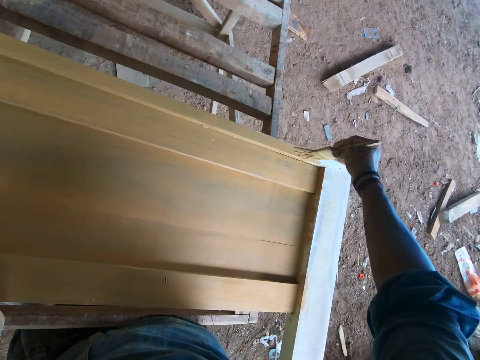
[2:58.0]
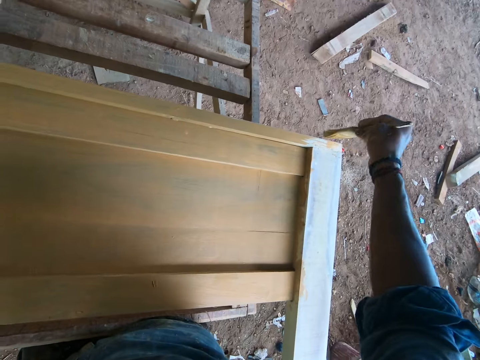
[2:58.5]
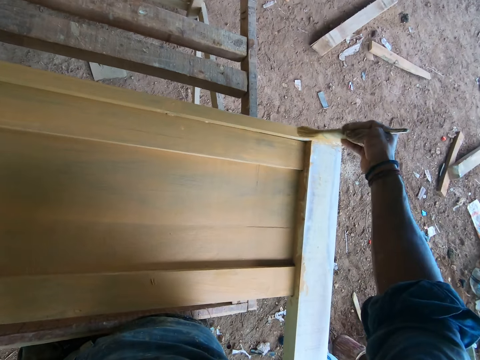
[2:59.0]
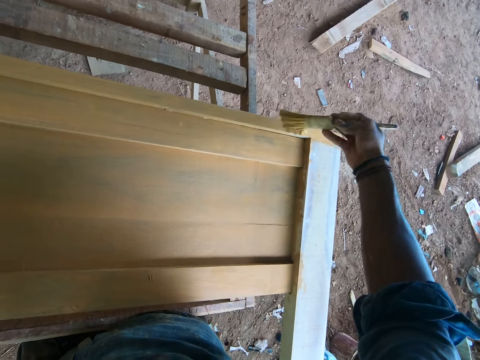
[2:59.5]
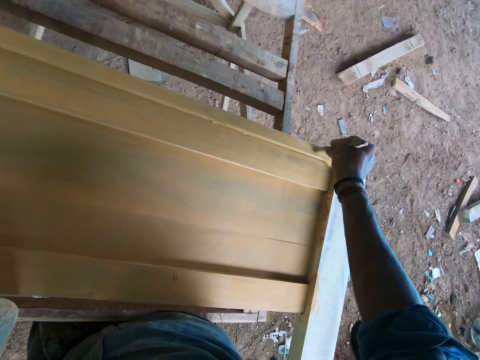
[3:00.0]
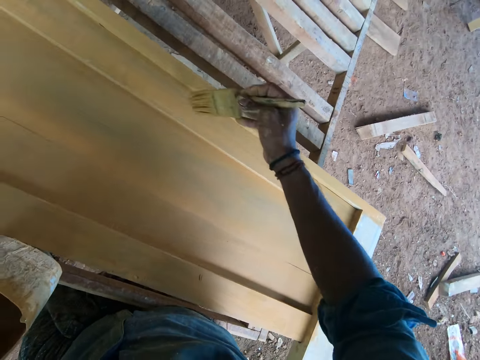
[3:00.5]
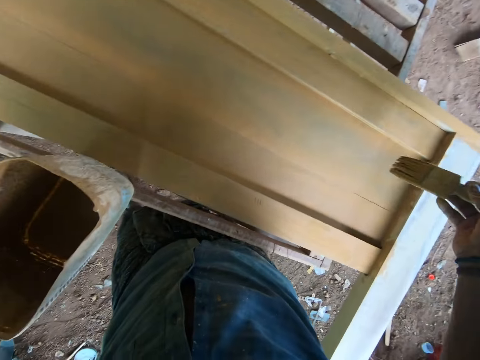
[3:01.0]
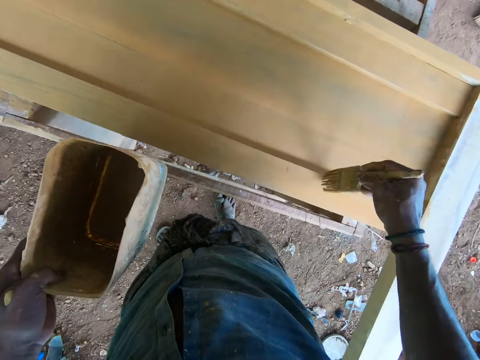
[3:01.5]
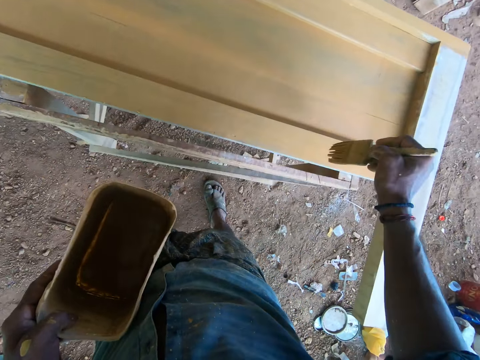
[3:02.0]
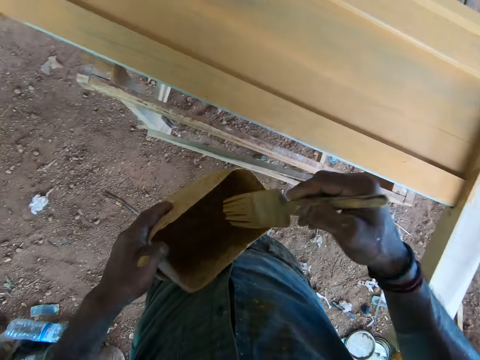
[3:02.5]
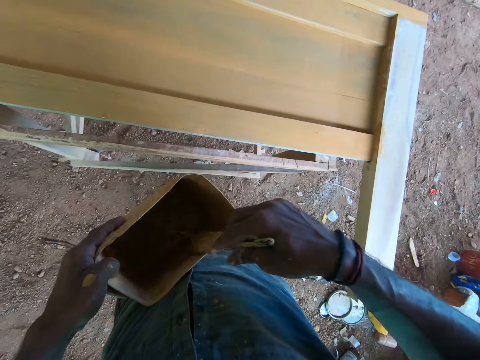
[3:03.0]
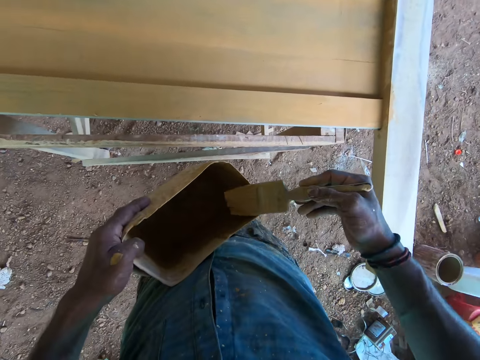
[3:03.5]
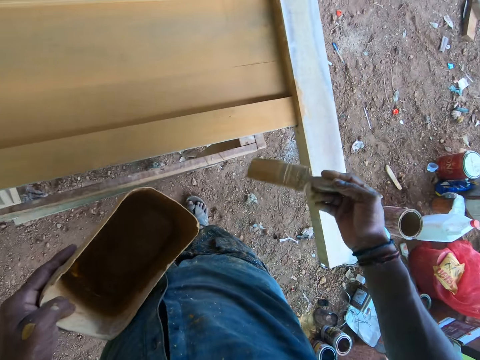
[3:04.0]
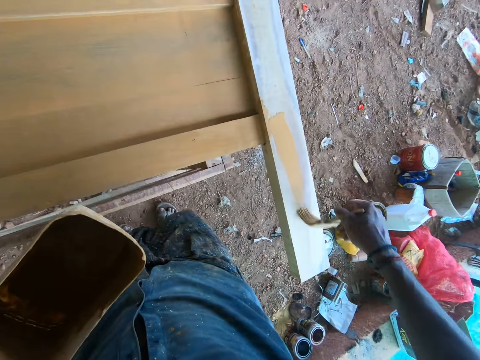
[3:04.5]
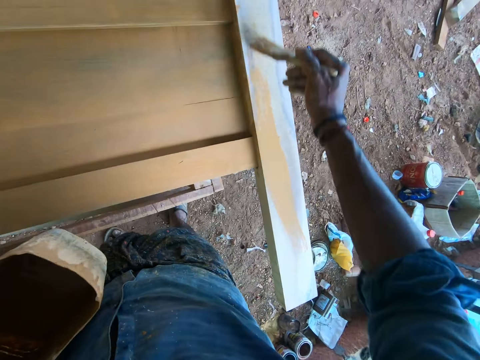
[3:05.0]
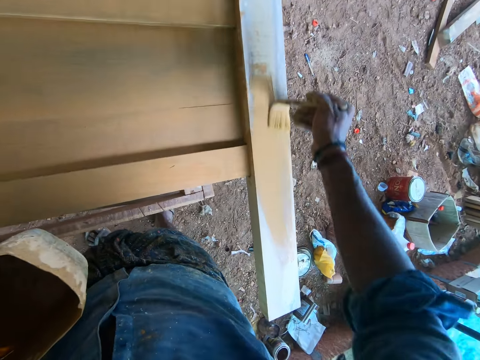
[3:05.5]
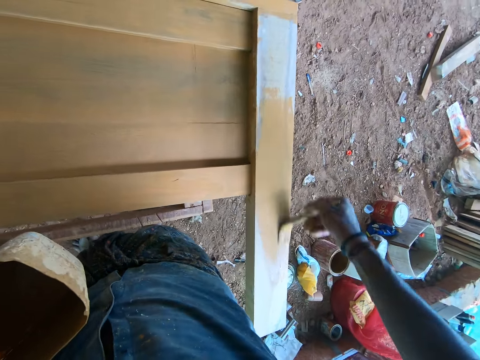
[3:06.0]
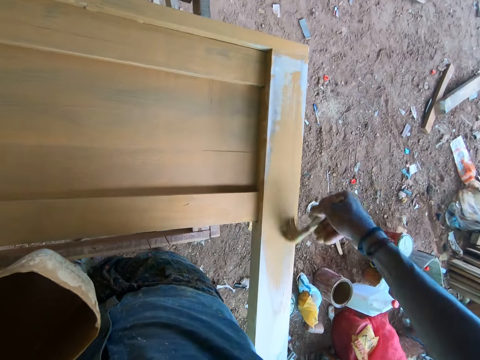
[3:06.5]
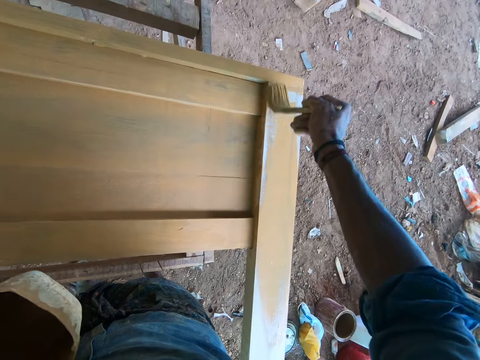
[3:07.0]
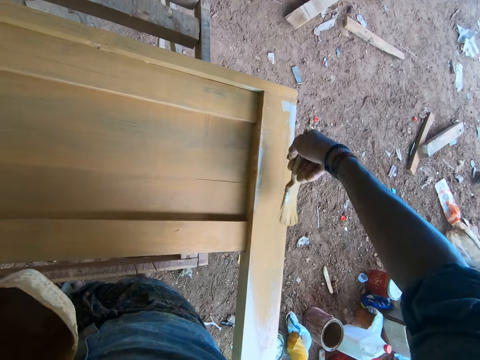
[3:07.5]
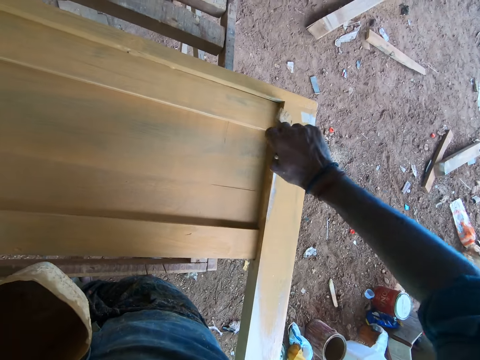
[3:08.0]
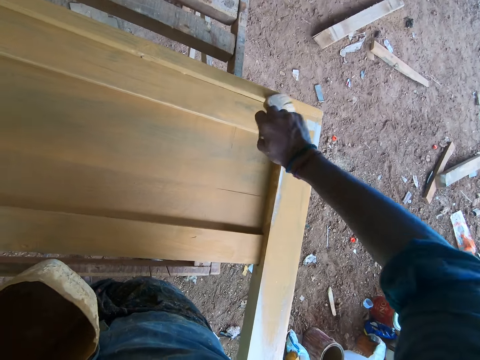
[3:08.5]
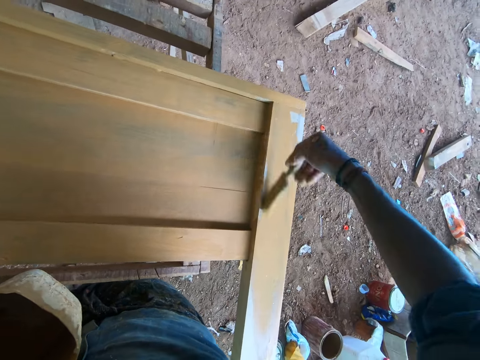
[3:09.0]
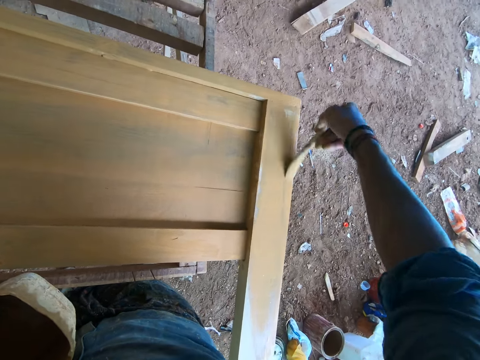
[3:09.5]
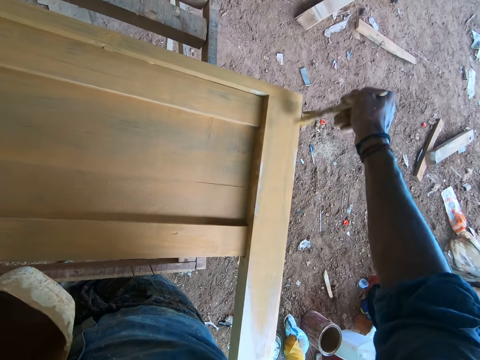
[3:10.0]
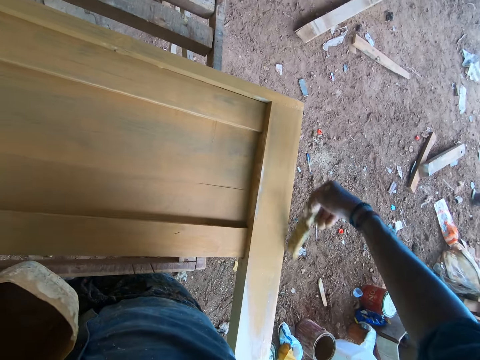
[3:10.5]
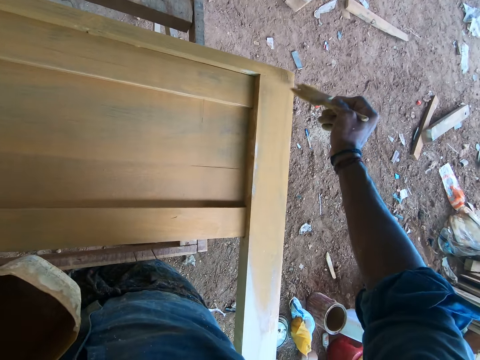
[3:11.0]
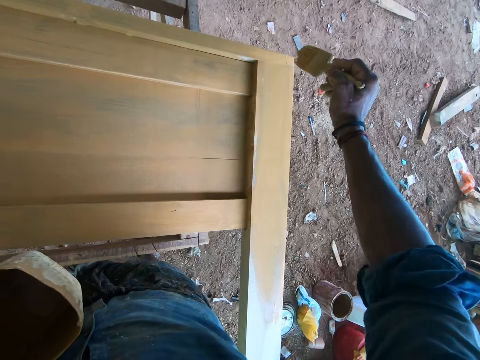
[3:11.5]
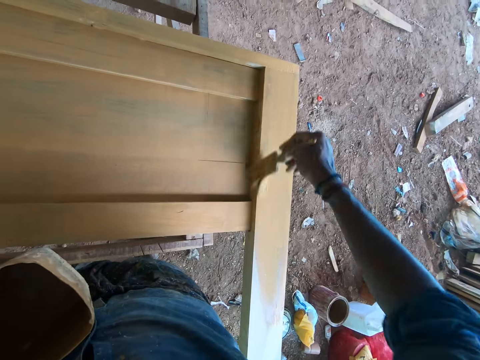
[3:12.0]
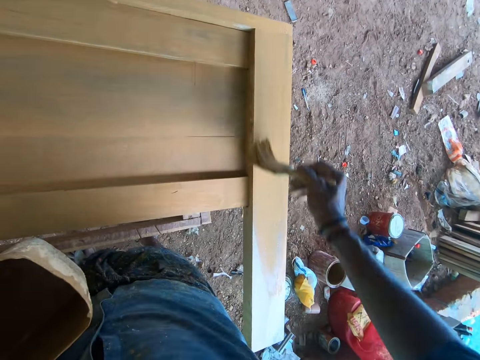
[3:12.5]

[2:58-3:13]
The camera wearer dips the paint brush in the container with paint. They slide the brush on the container. They paint on the wooden structure using the paint brush.

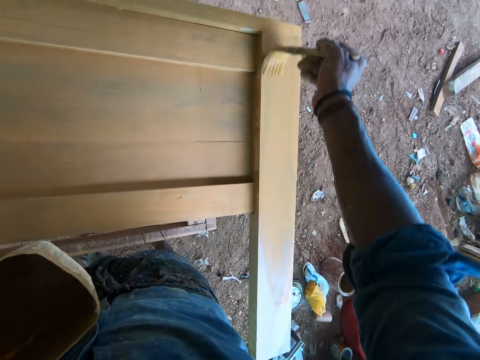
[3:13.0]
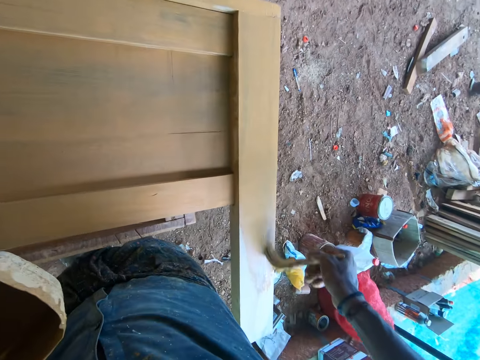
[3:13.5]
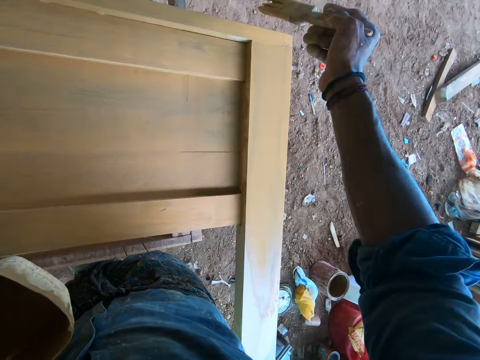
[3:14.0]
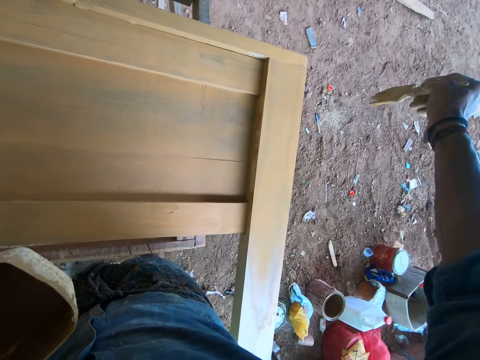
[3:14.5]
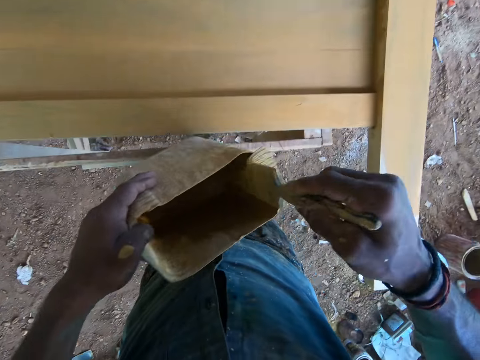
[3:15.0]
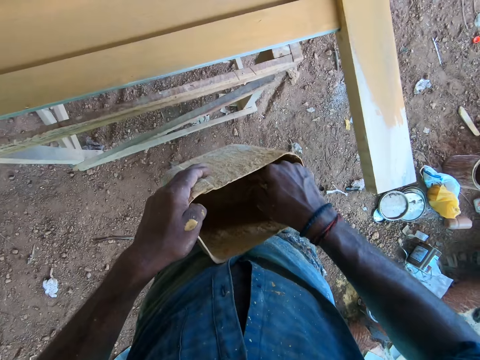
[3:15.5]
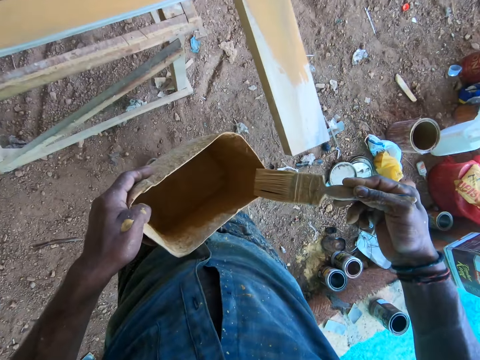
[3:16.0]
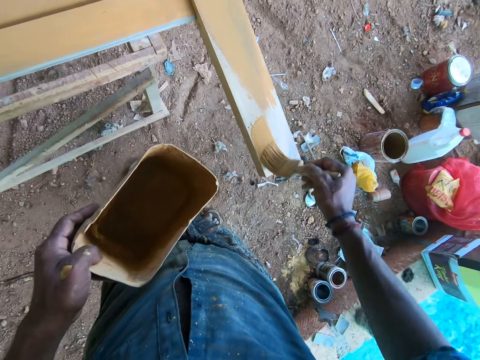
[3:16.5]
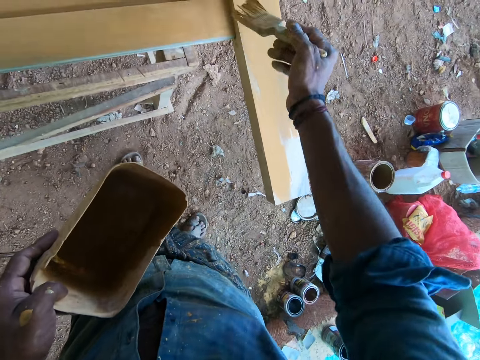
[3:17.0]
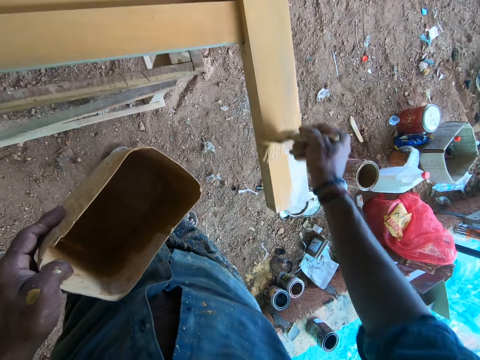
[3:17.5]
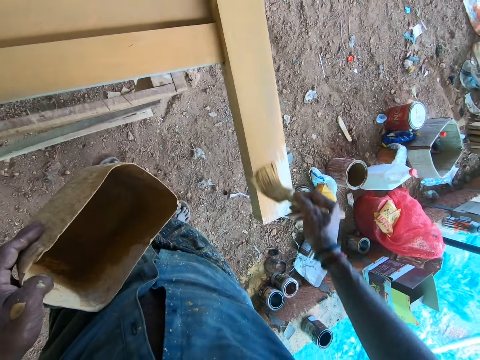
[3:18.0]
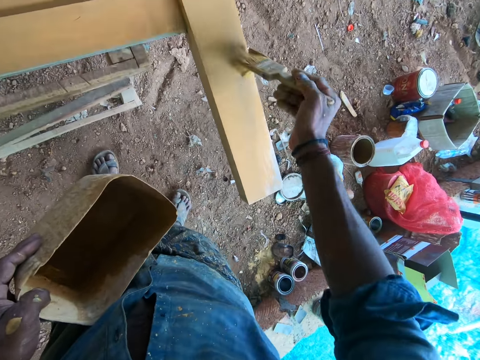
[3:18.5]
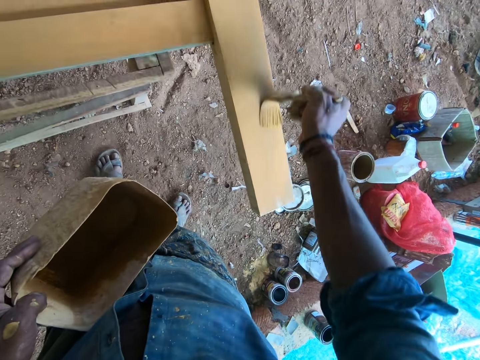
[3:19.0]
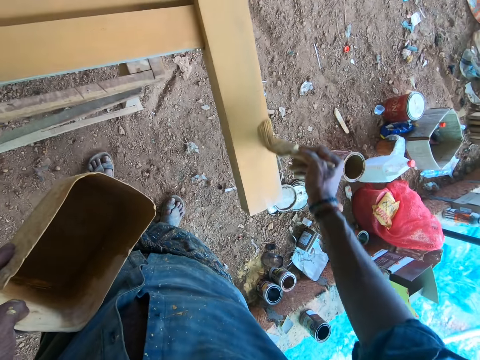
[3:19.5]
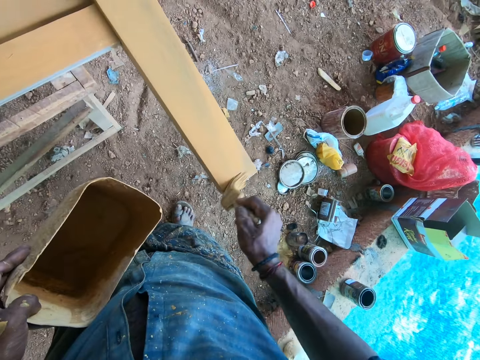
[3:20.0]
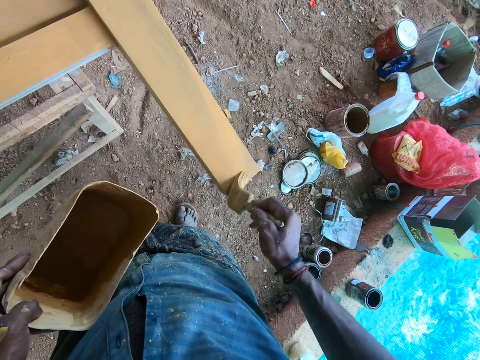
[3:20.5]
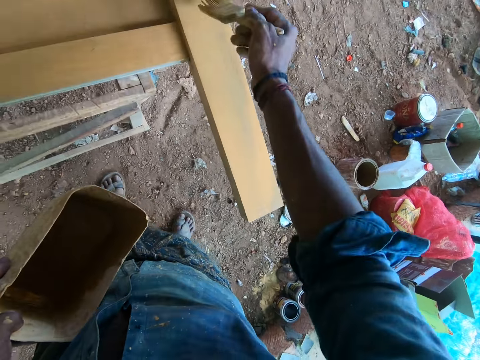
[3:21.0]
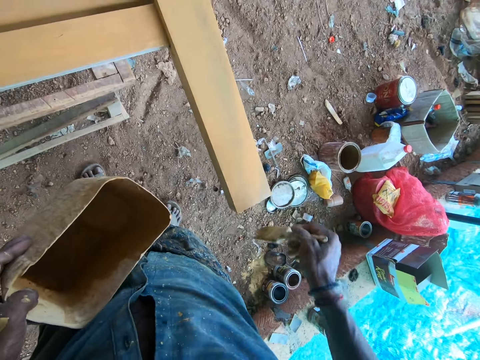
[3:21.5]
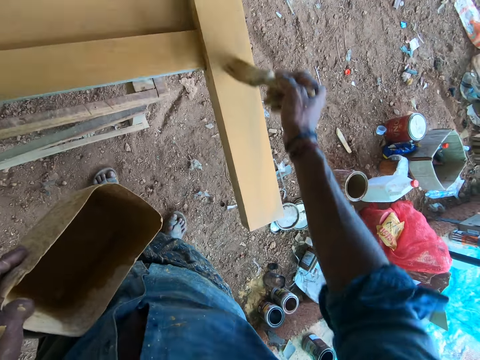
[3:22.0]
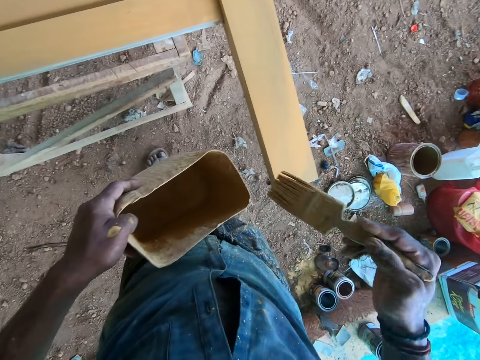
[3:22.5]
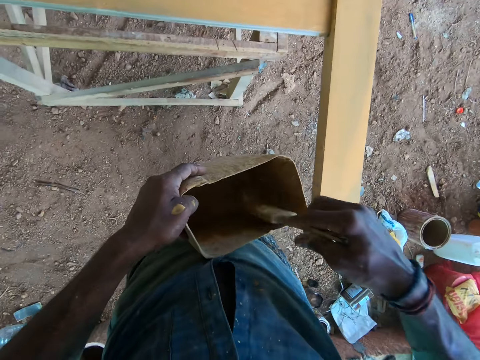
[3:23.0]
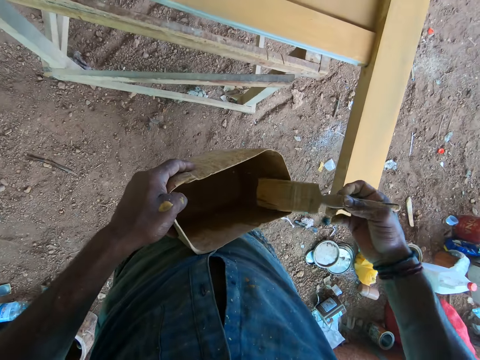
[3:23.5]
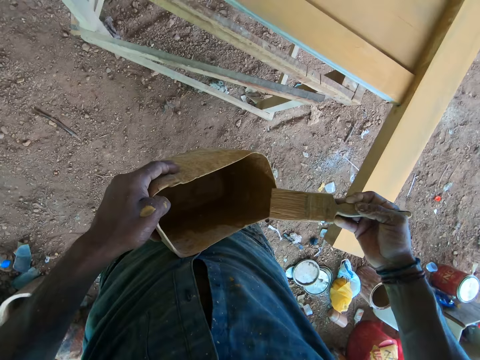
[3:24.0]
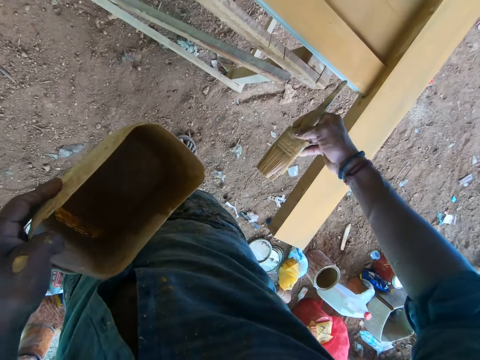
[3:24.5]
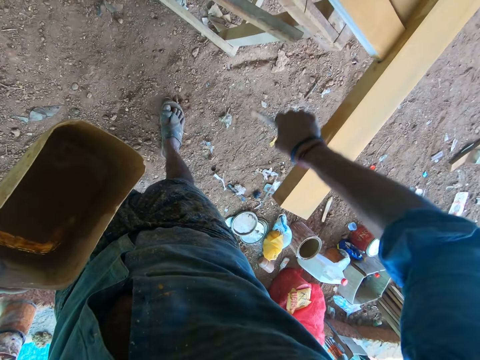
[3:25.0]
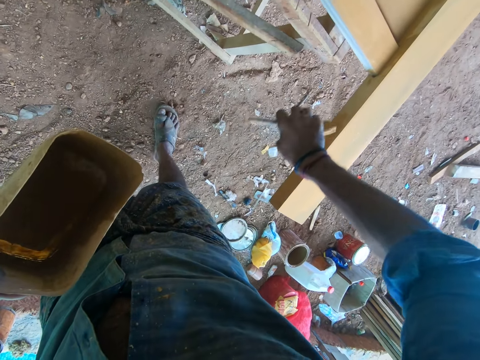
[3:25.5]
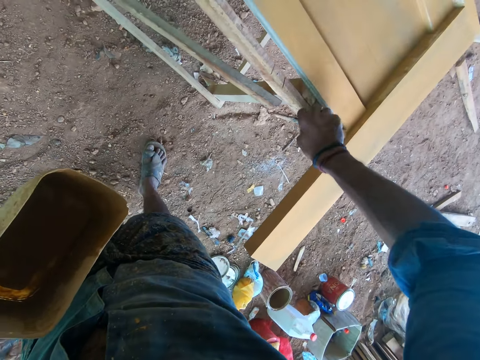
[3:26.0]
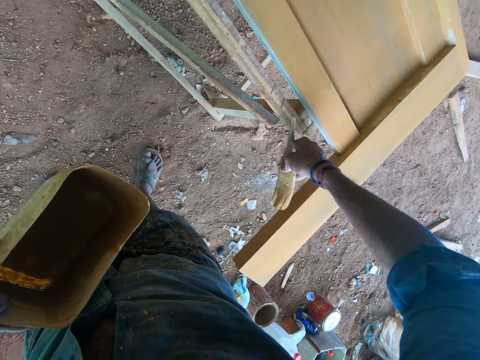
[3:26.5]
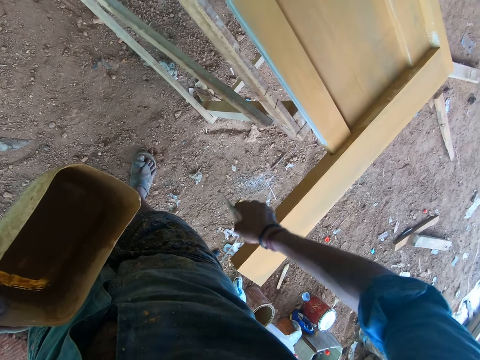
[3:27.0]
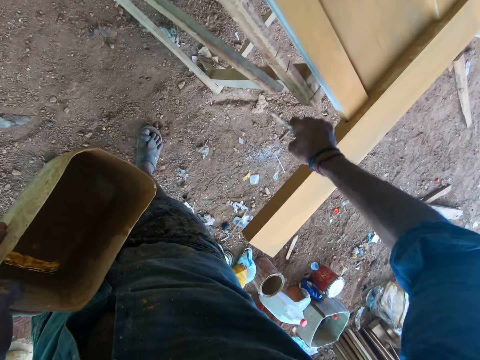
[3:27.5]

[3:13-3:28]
The camera wearer dips the paint brush in the container with paint. They slide the brush on the container. They paint on the wooden structure using the paint brush. They dip the paint brush in the container with paint again. They slide the brush on the container. They paint on the wooden structure using the paint brush.
